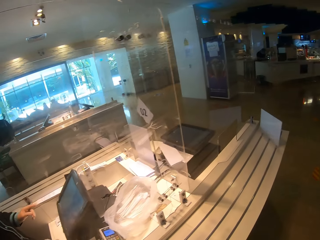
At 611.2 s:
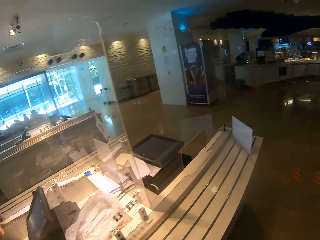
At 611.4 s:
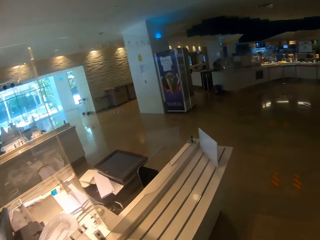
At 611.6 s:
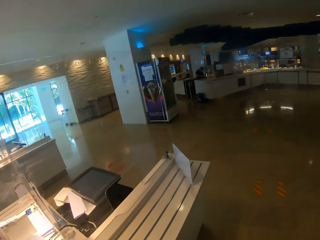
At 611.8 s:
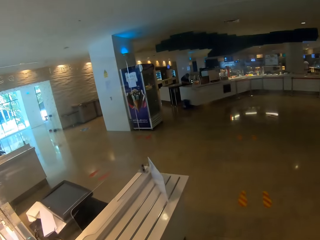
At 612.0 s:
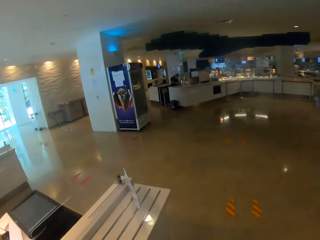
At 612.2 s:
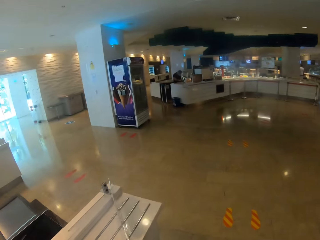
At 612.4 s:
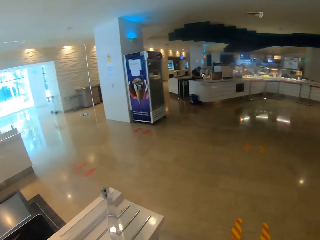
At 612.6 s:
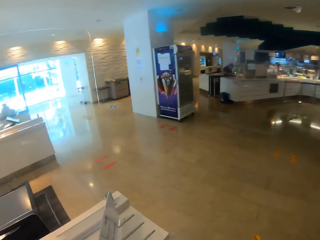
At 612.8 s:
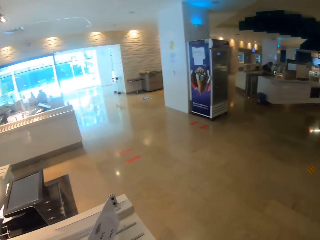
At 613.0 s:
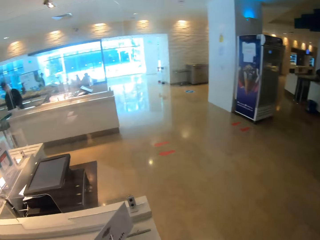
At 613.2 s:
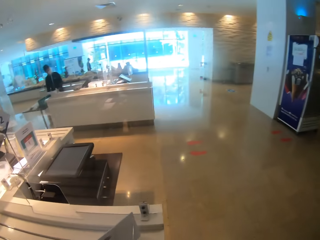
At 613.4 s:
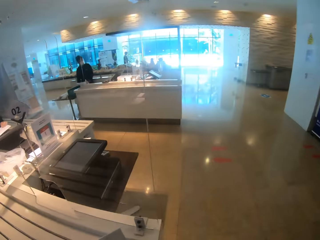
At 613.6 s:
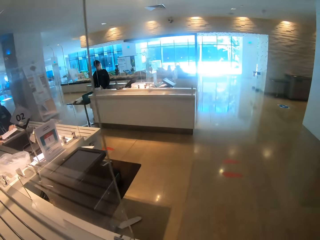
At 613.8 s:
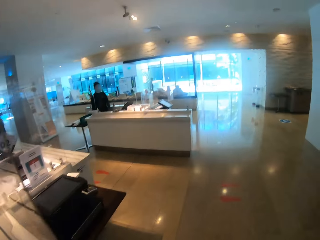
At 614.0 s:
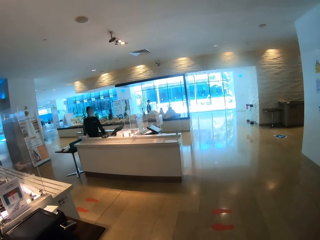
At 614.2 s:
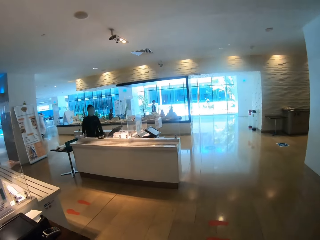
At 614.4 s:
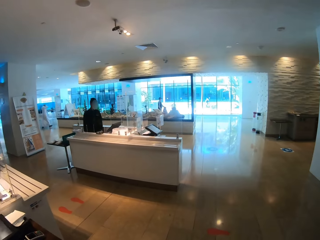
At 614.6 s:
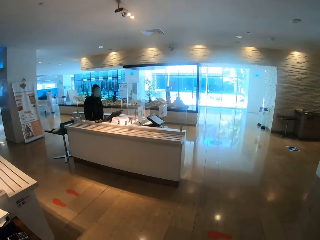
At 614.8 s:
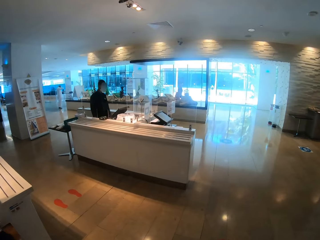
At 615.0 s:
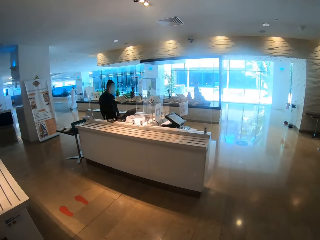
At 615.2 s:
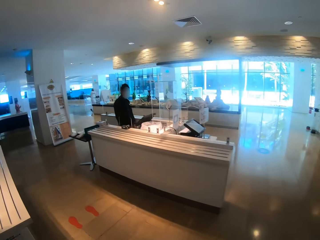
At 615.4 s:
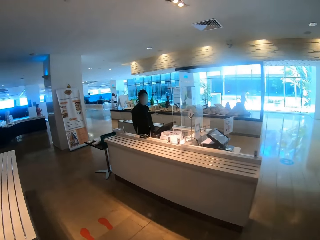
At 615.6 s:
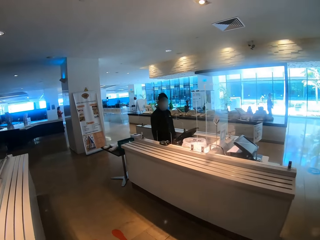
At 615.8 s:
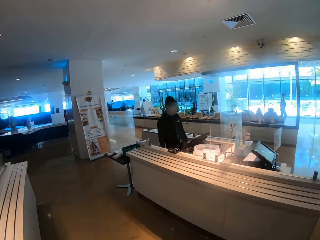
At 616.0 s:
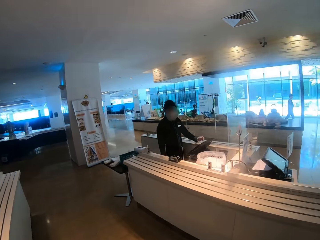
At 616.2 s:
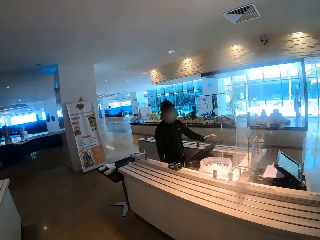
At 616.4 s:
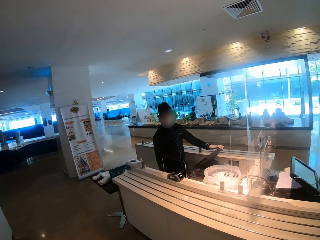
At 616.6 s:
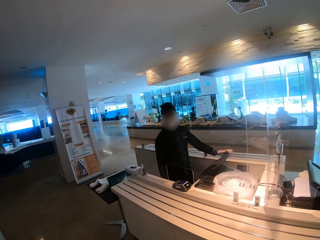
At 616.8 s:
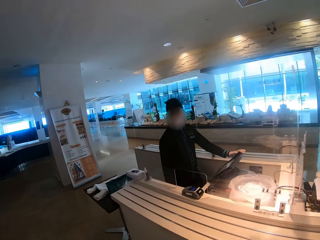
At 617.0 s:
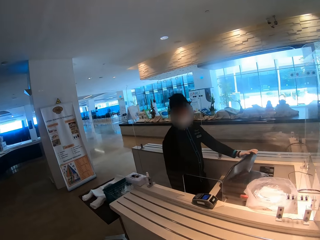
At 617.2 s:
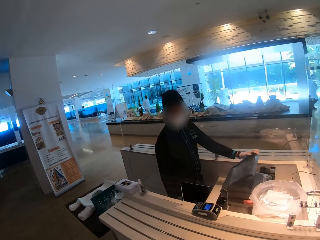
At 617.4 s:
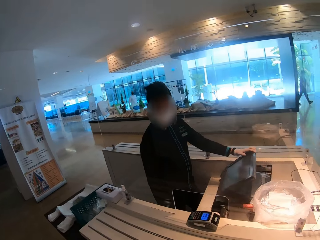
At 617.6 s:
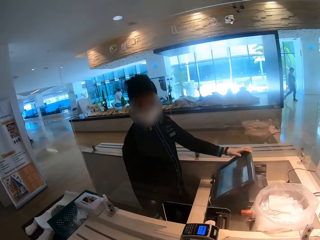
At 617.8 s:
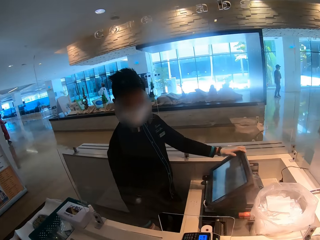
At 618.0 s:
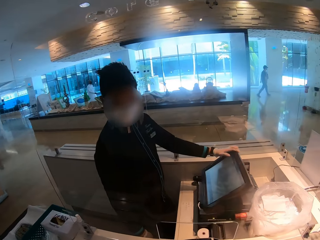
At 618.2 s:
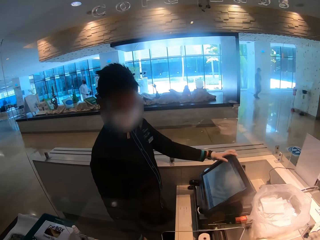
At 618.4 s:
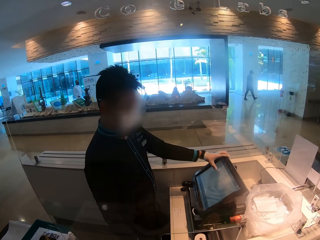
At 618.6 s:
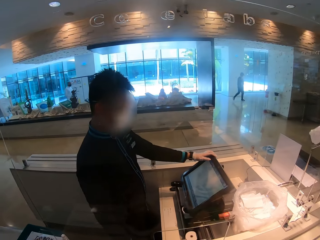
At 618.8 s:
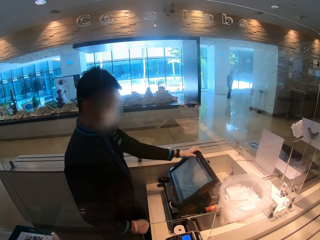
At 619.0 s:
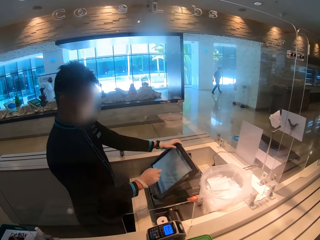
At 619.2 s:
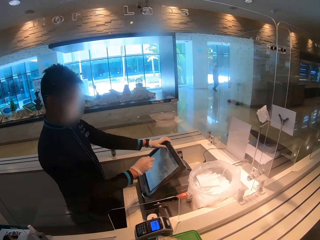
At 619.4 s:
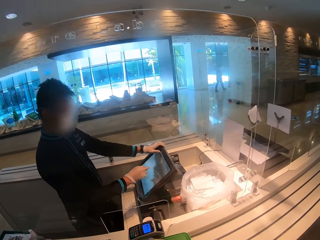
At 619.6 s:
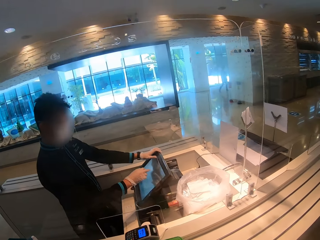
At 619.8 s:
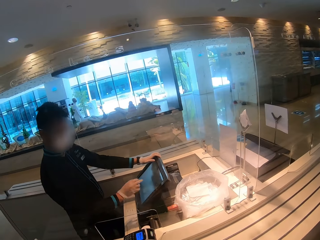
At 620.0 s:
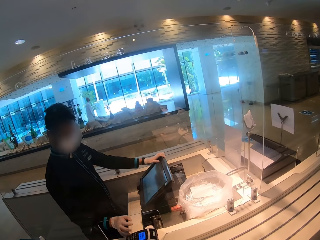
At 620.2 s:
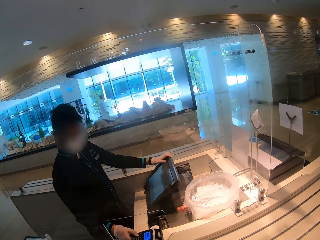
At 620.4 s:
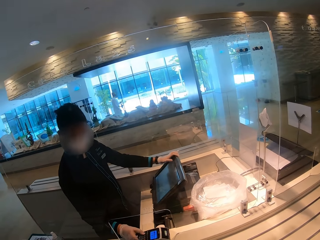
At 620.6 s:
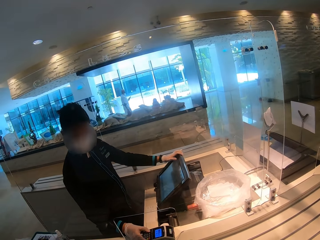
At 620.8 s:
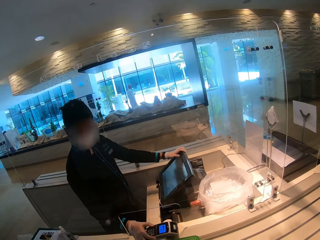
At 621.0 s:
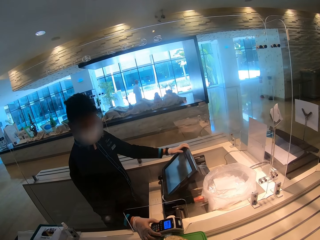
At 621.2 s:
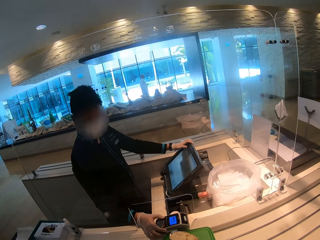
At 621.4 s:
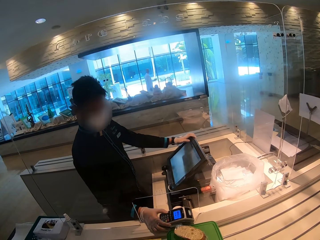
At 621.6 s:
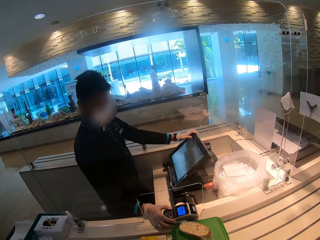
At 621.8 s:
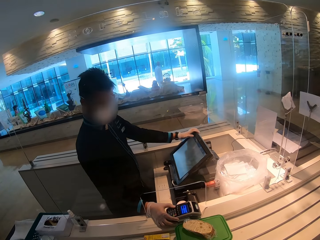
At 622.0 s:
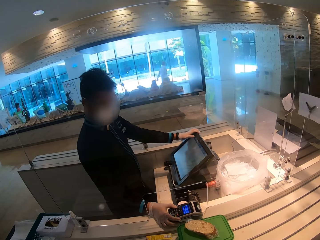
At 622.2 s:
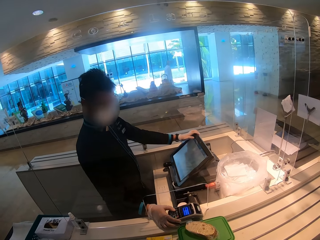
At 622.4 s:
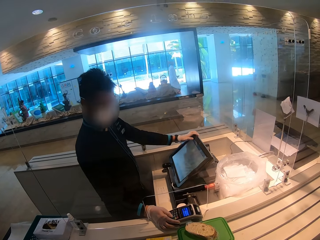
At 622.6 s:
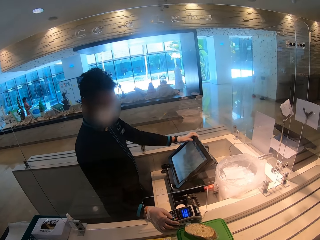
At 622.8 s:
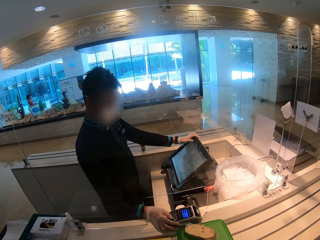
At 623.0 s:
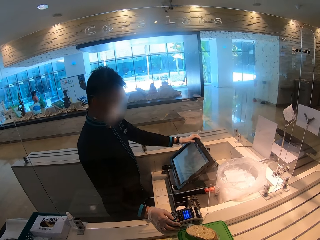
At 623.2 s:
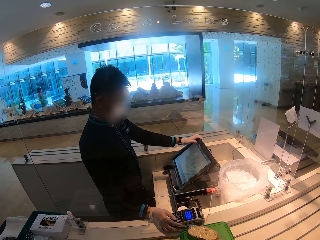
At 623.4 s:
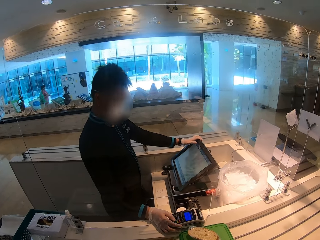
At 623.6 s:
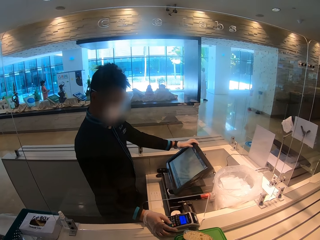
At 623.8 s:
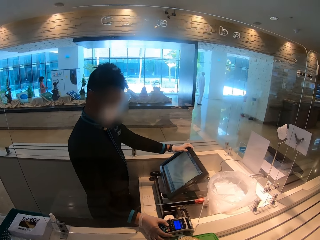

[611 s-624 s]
The camera wearer walks across the restaurant. A person holds a computer and clicks the computer. The camera wearer converses with the person.

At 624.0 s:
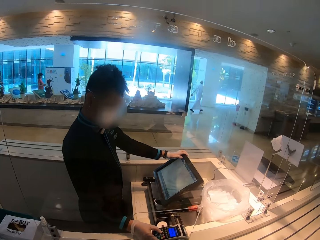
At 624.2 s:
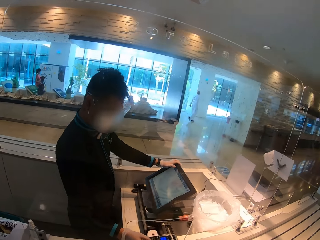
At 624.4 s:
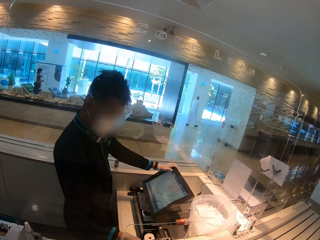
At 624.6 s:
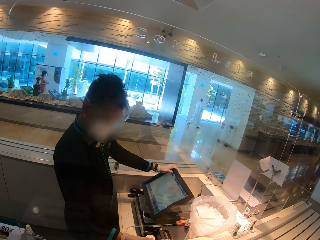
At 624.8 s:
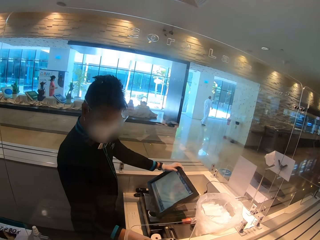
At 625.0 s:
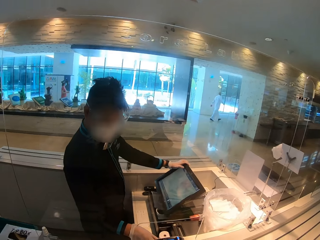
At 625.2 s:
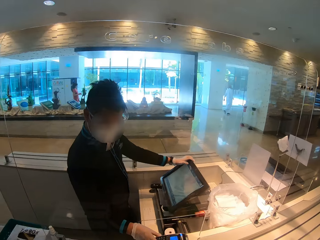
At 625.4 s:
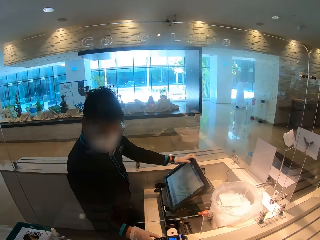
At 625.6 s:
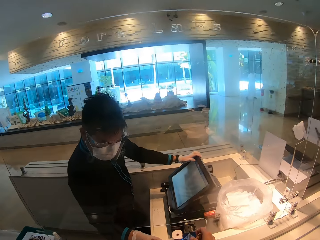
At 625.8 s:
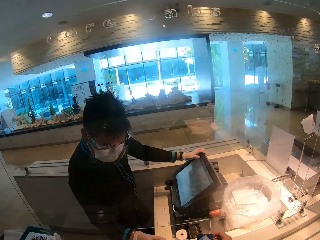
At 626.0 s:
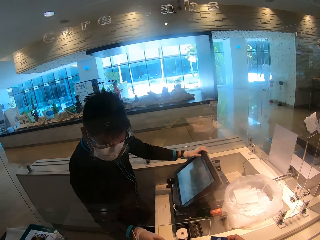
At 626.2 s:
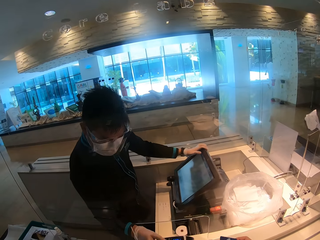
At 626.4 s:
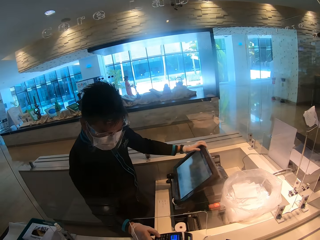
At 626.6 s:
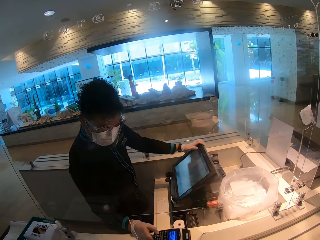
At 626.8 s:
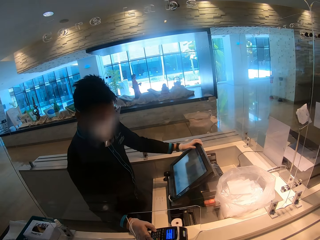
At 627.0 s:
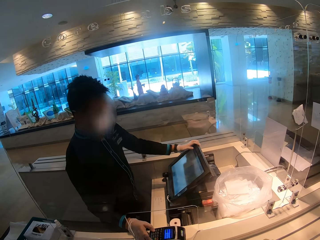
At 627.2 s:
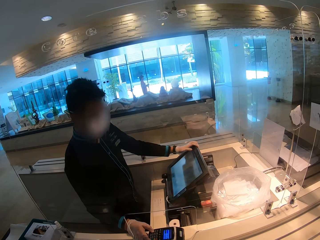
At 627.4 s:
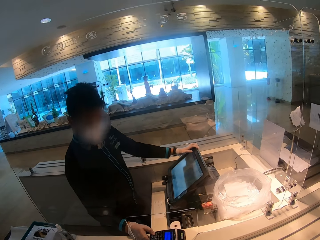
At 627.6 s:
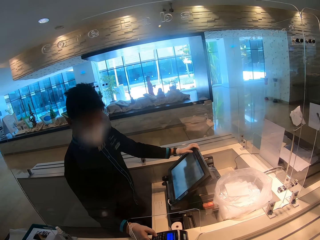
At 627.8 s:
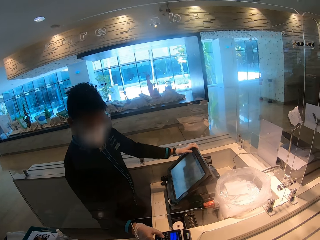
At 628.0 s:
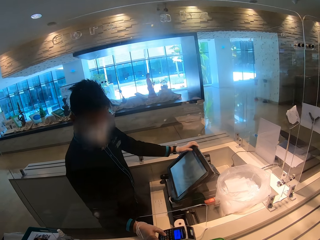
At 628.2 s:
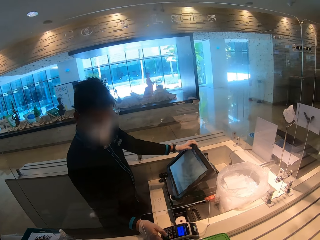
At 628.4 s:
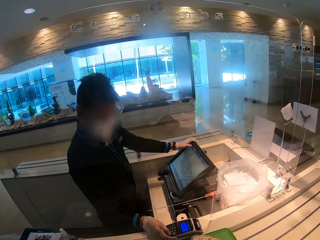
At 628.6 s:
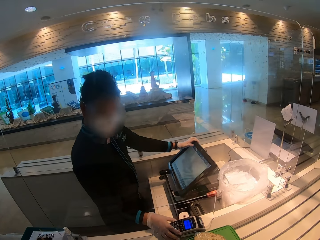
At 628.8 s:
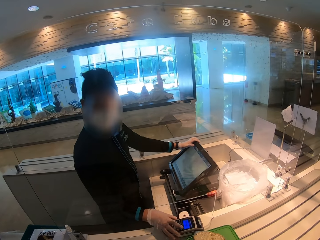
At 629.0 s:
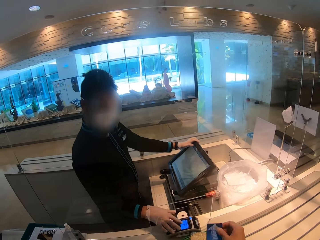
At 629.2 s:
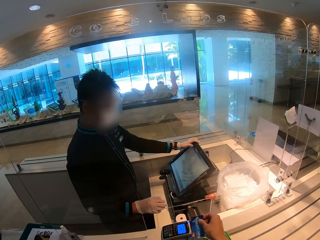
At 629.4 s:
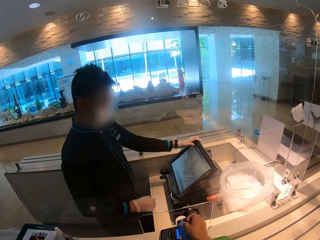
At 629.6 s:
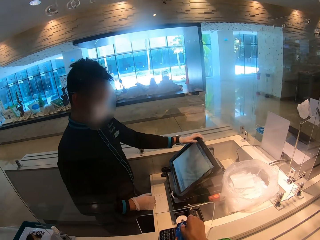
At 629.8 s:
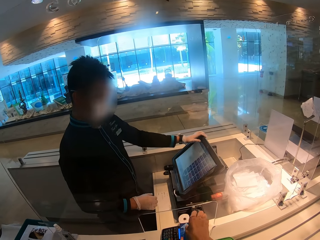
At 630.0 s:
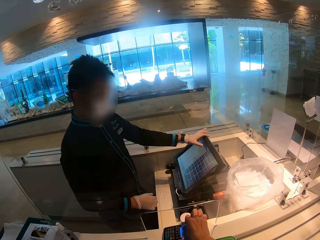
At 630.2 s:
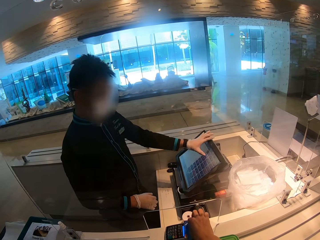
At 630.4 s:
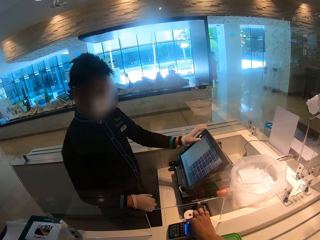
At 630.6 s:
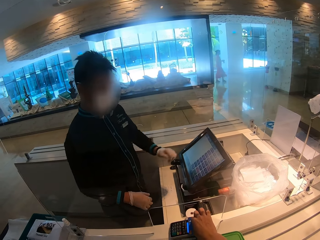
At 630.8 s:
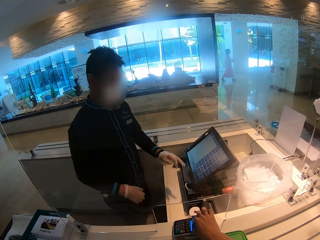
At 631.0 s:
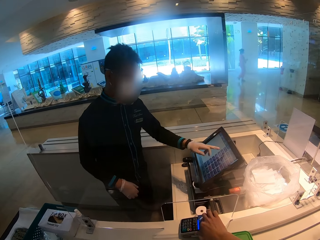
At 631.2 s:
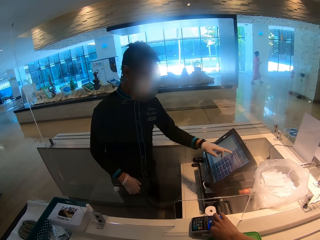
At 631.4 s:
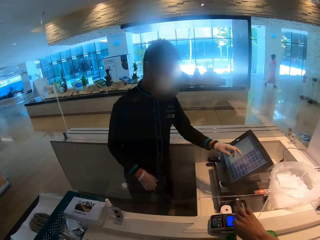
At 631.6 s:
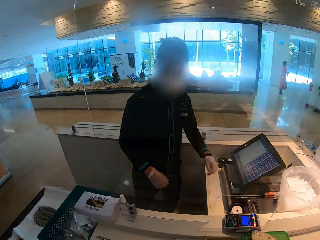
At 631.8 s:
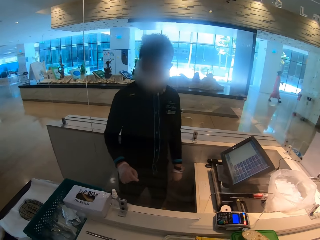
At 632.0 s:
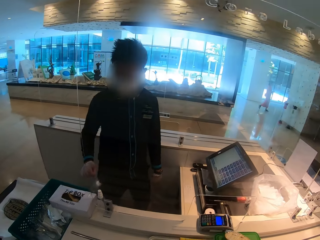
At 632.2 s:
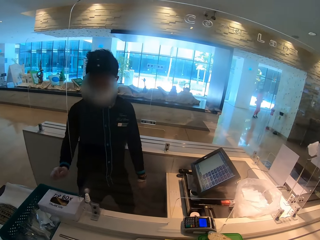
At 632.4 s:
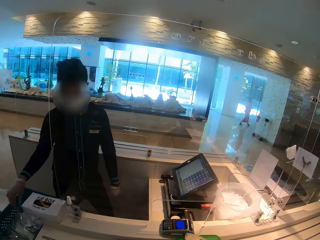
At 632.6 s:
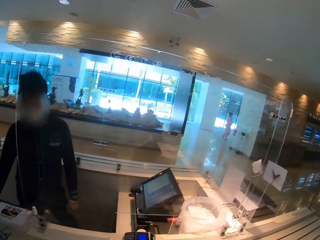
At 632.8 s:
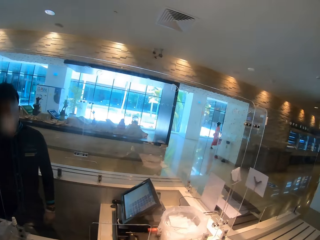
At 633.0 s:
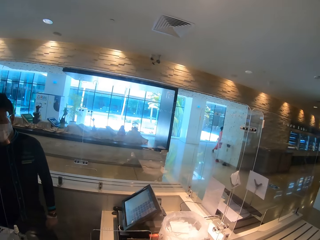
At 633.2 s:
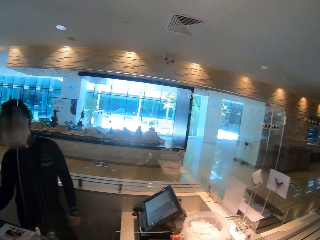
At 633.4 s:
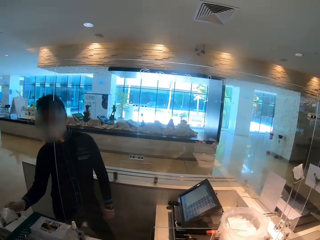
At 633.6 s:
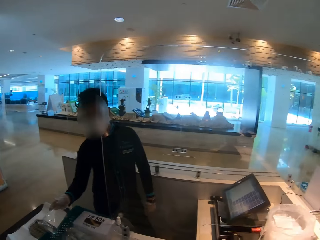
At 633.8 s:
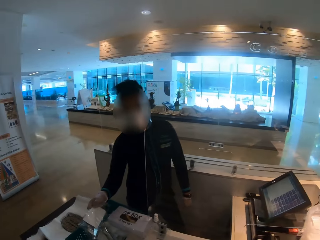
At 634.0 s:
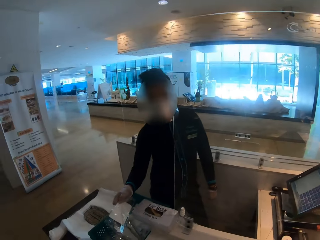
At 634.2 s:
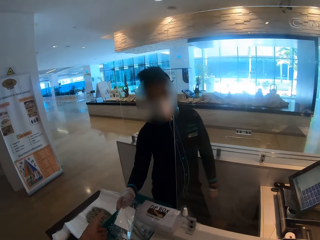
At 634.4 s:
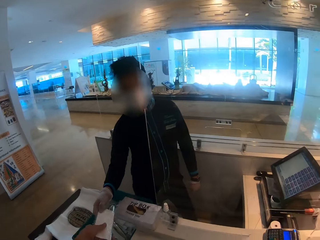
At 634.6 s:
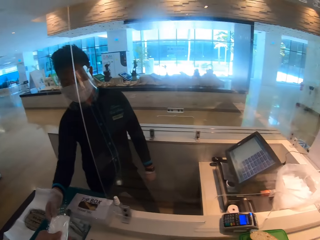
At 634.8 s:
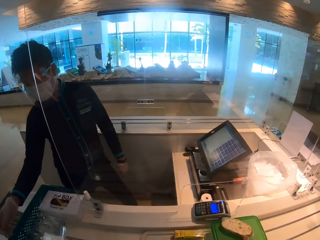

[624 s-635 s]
The camera wearer pays for the food. A person touches the swiping machine. The camera wearer puts the card on the machine. They swipe the card on the swiping machine.
